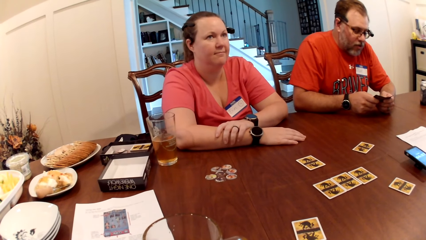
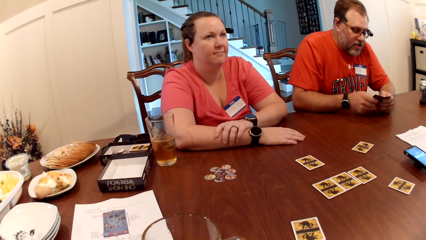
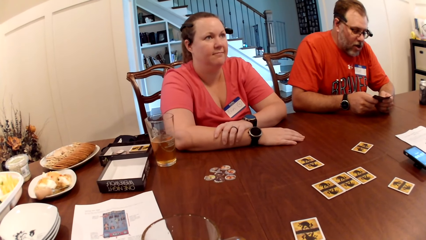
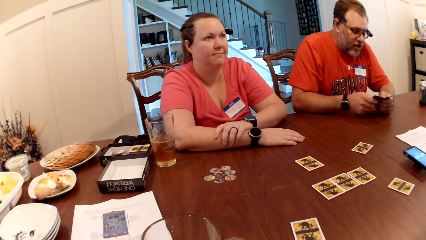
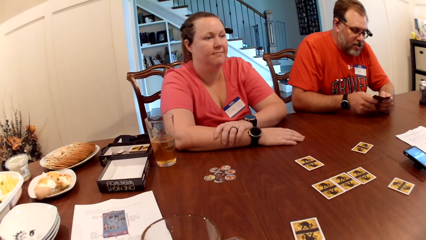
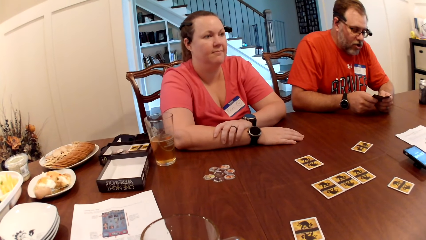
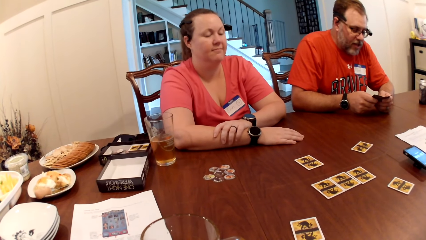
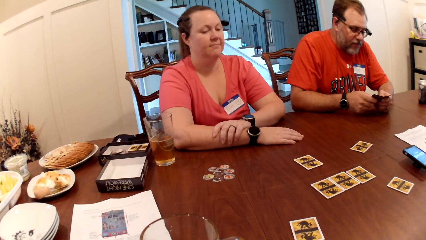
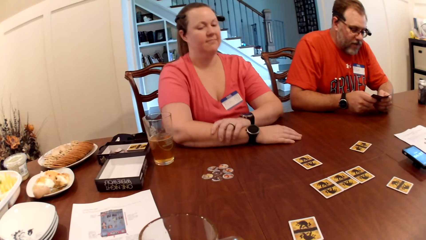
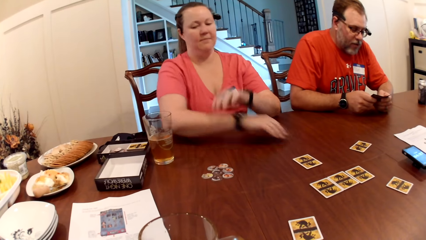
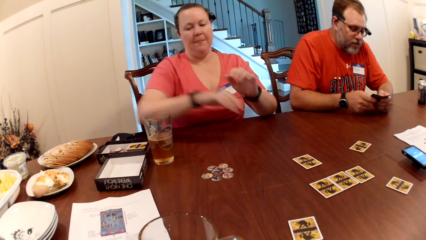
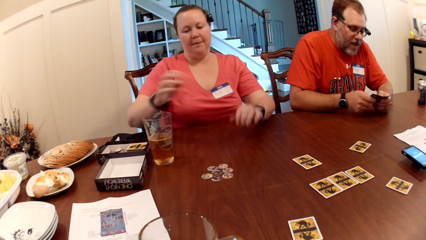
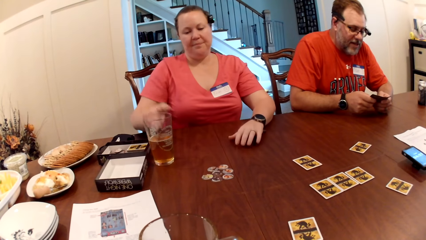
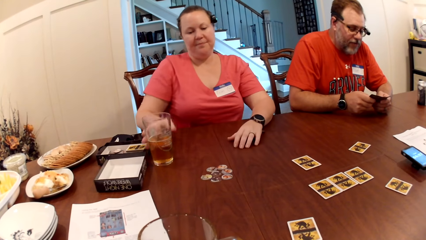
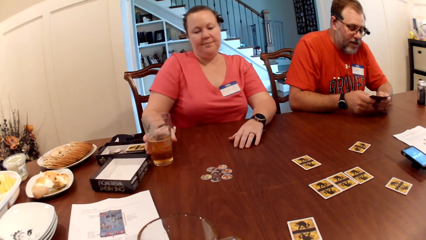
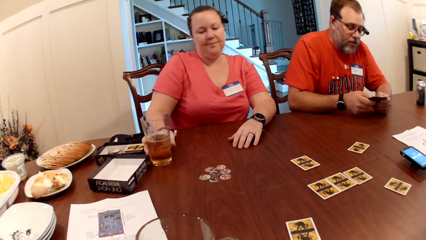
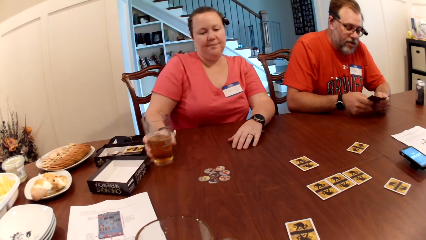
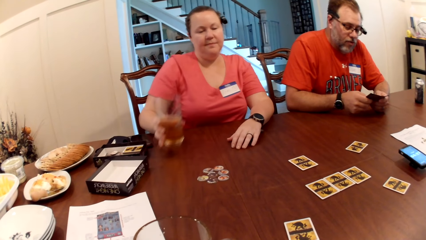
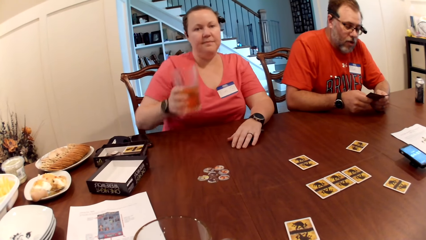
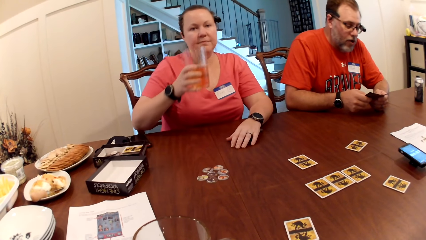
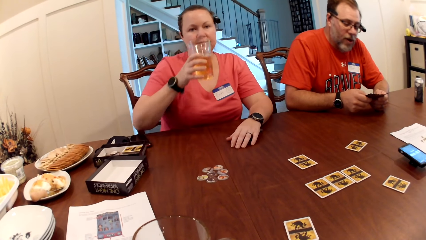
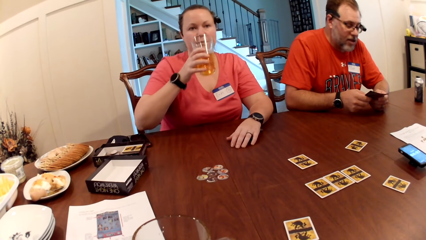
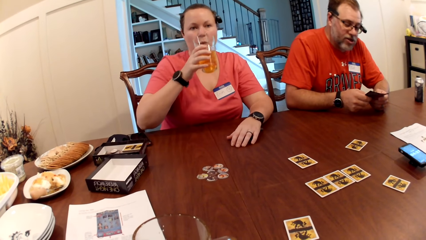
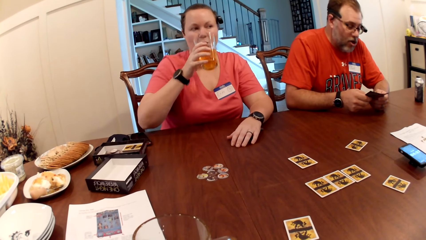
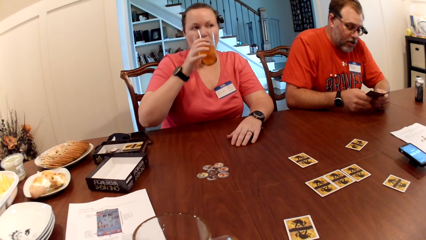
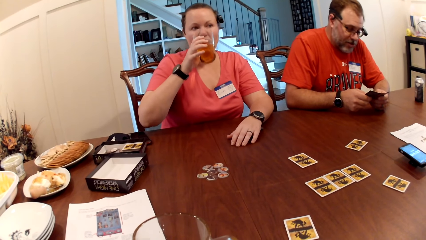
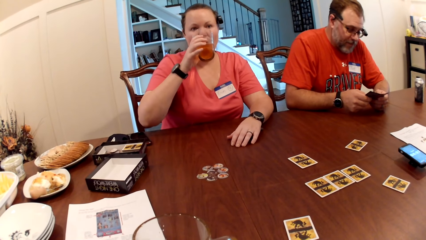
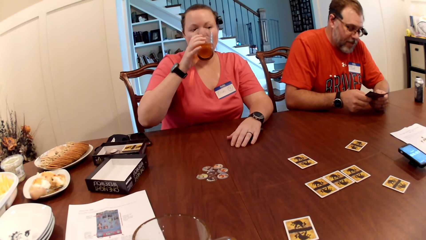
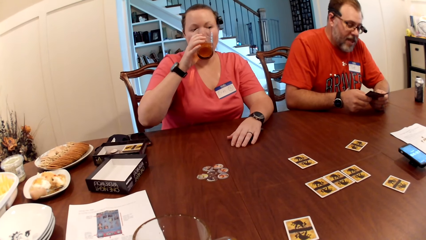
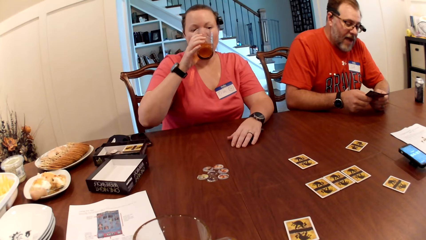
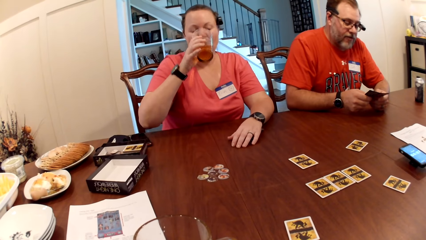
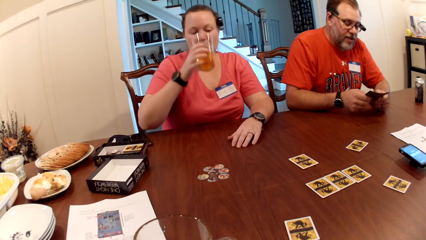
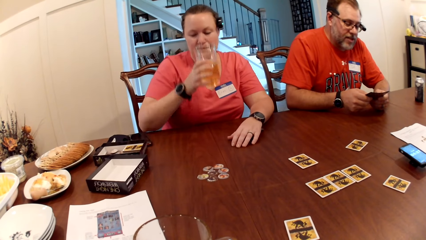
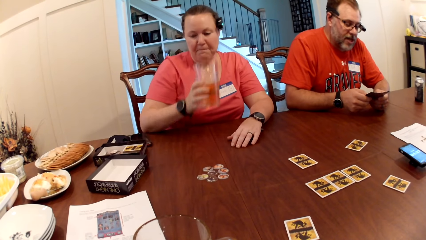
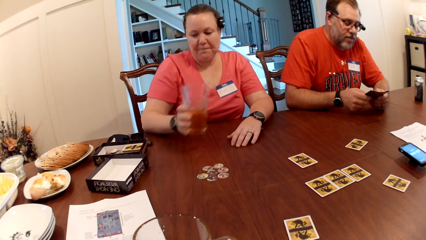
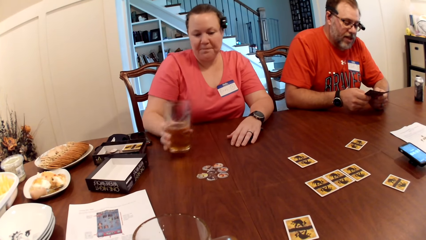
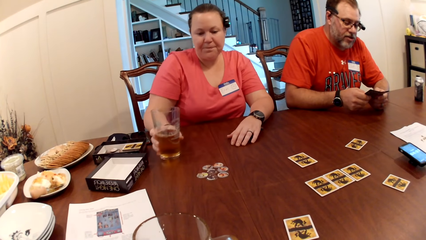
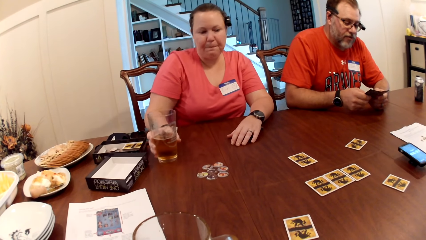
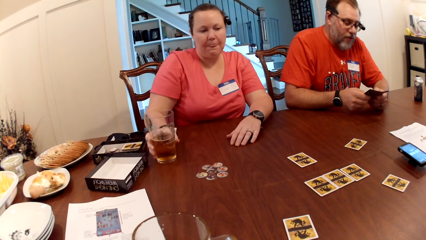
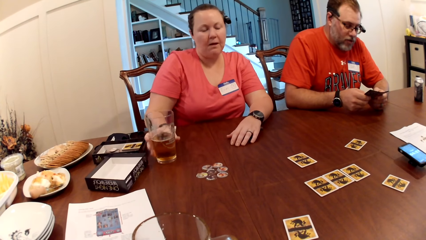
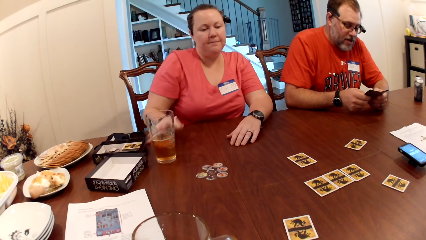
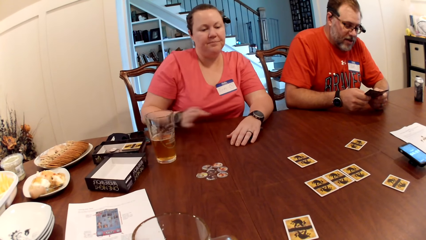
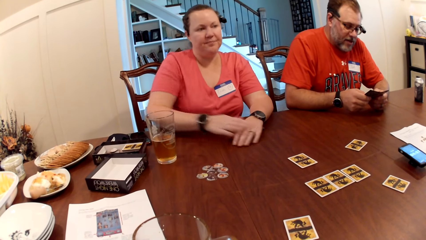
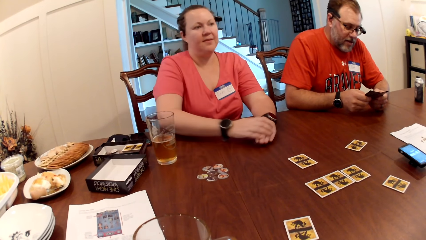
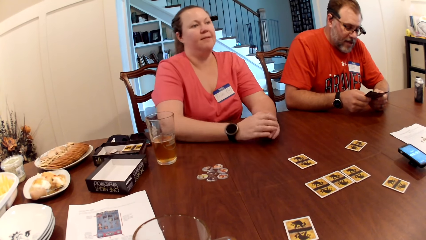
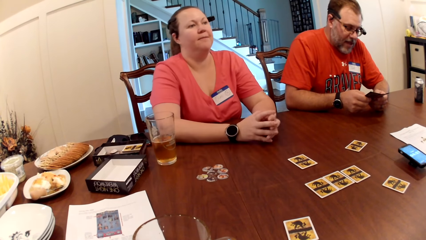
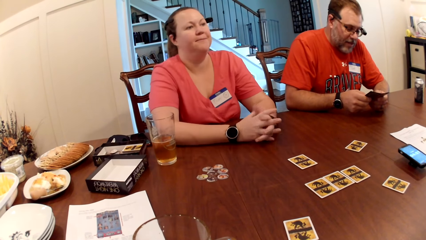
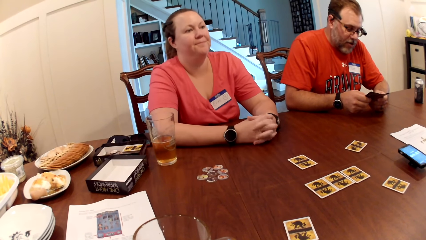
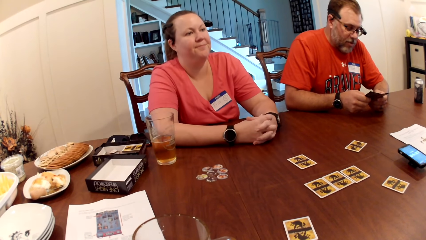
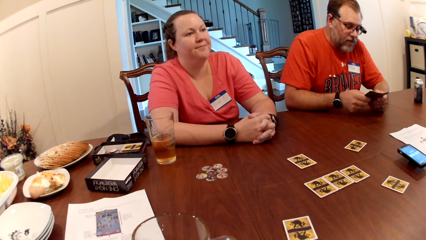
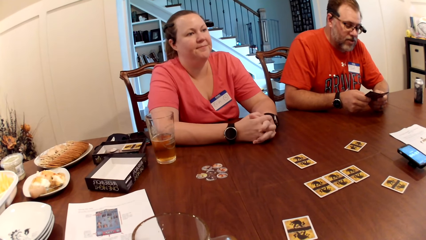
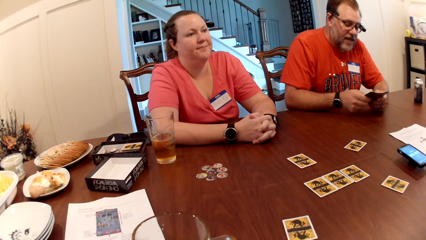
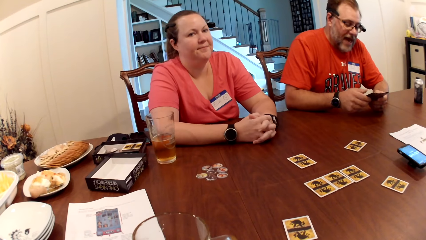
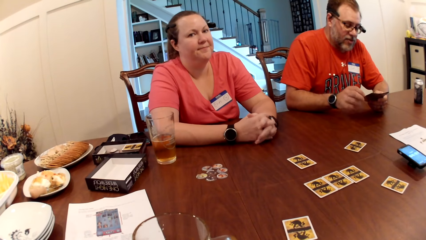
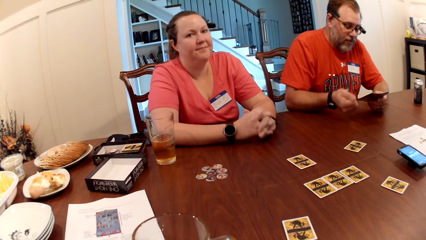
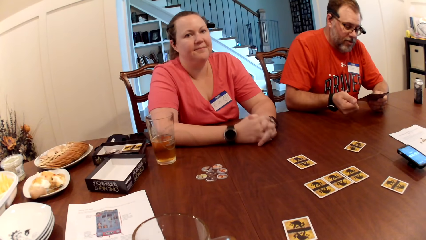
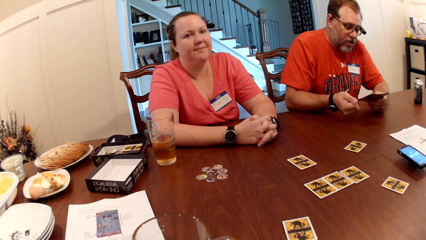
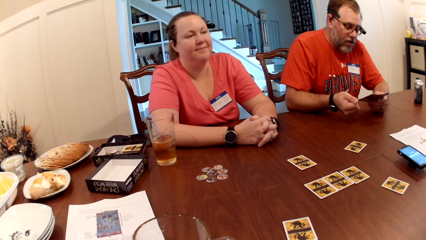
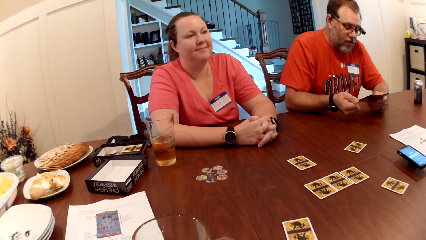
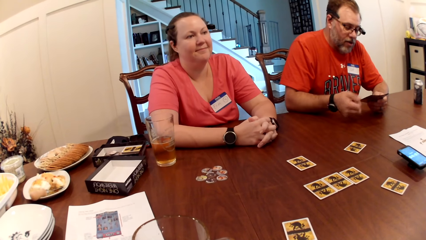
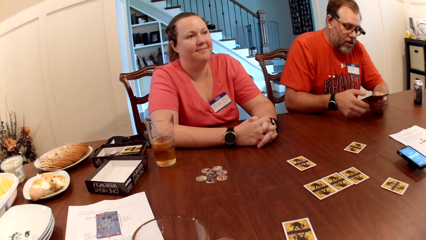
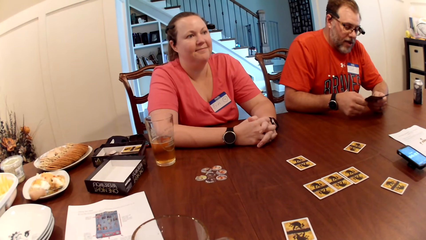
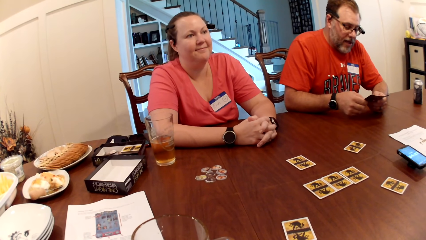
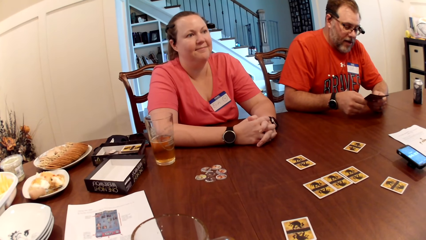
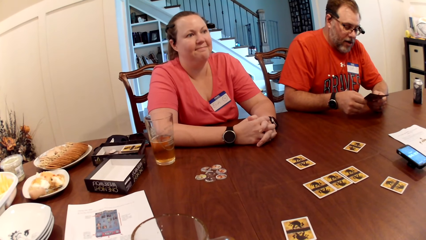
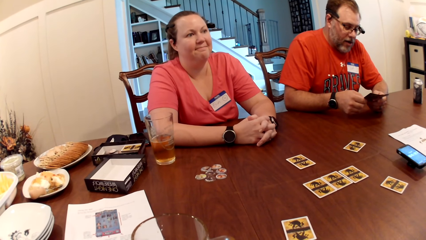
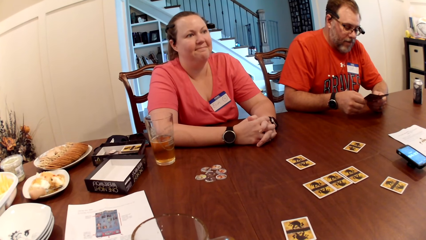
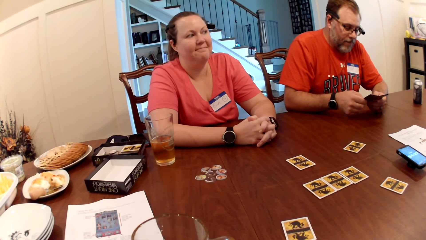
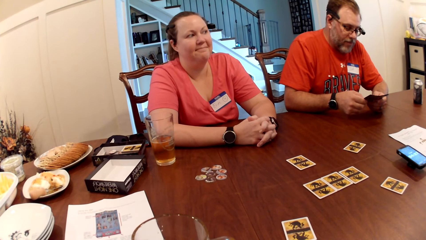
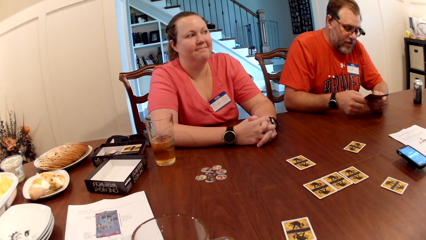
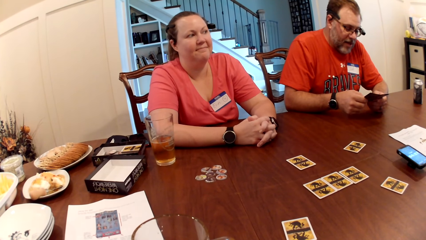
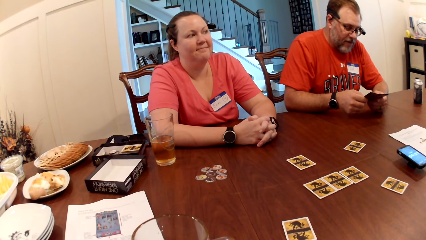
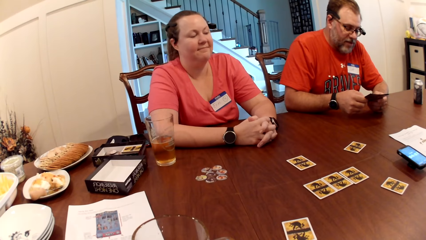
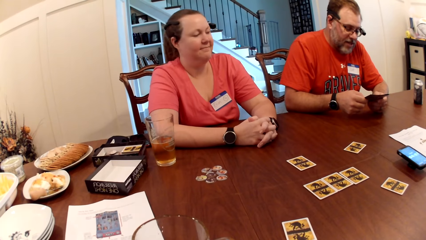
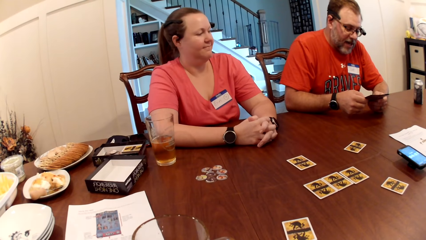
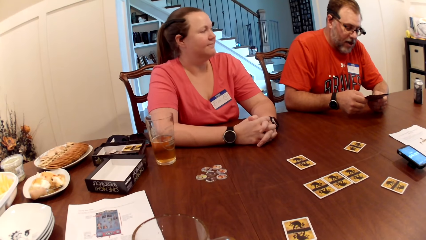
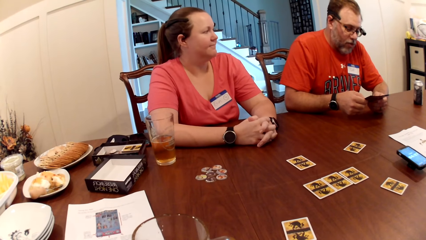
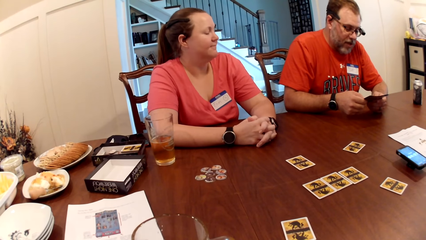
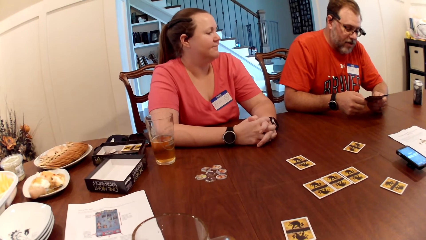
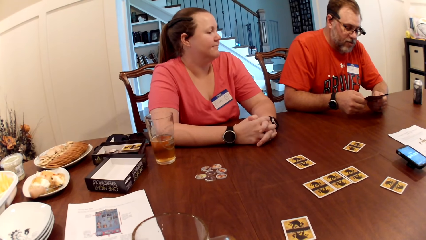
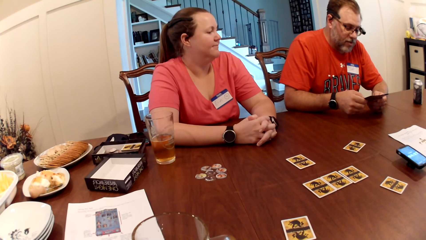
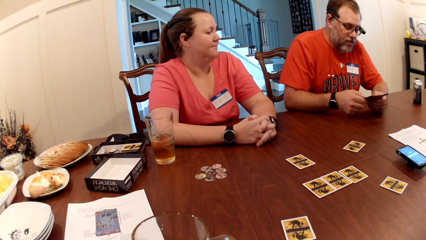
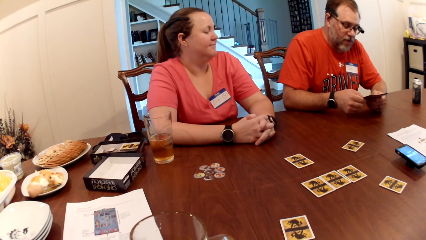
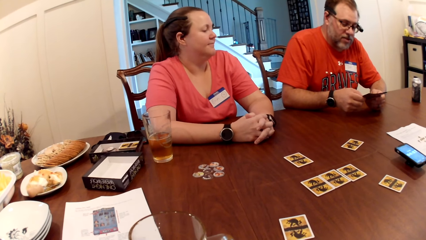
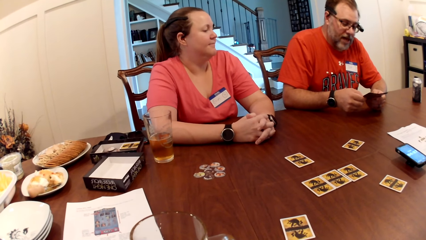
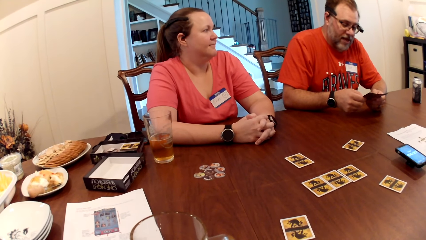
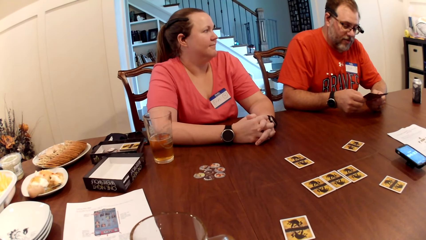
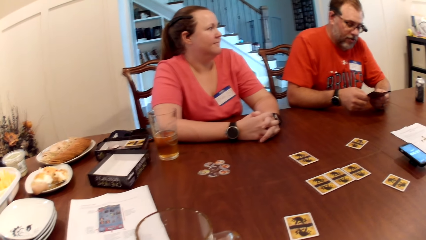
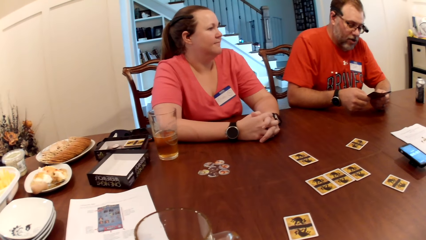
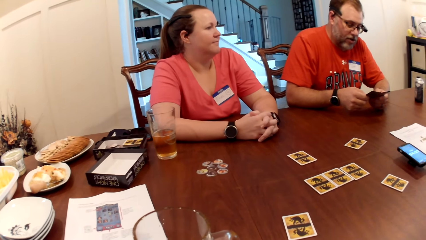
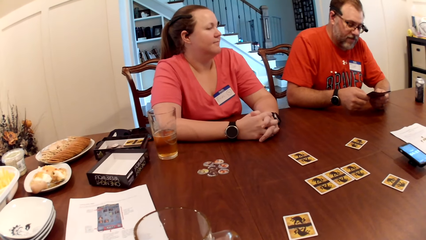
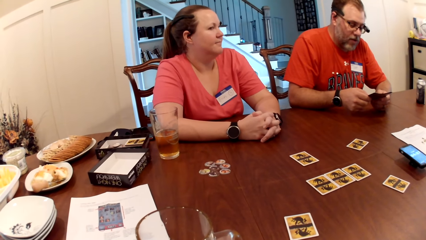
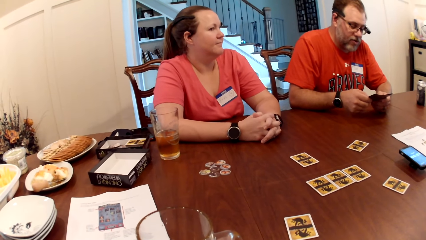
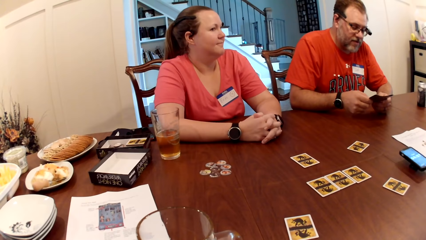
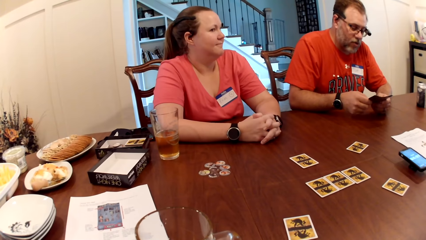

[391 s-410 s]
A woman places her left hand on the table and picks a glass of beer from the table with her right hand. She drinks from the glass of beer in her right hand, places the glass of beer on the table with her right hand and places both hands on the table. A man reads the page of the magazine or game manual. The man holds the game manual with his left hand, flaps the hand, holds the game manual with both hands and reads the page of the magazine.
